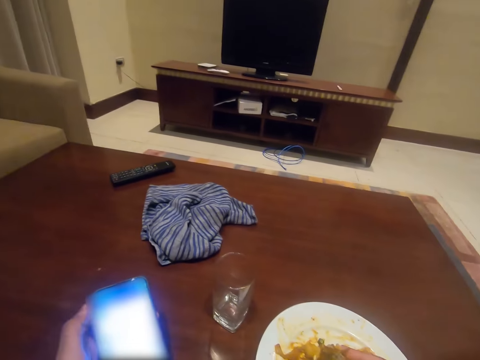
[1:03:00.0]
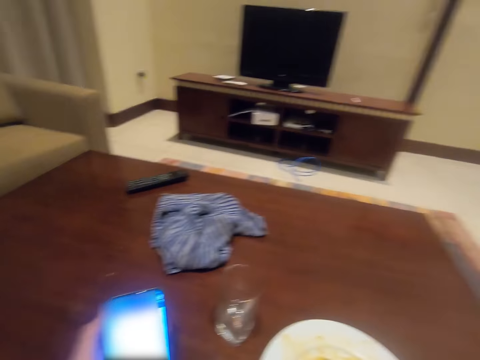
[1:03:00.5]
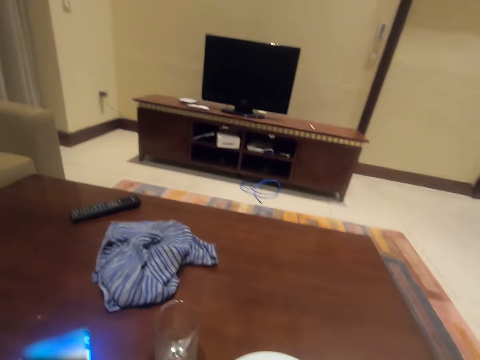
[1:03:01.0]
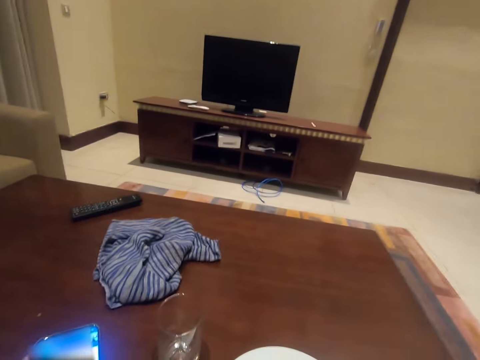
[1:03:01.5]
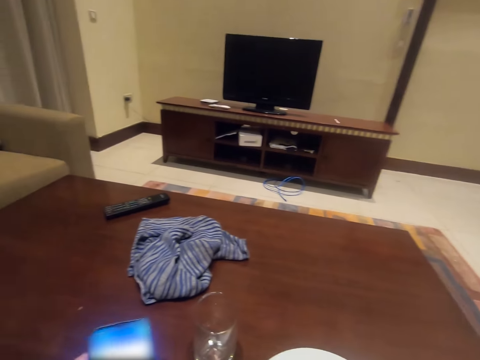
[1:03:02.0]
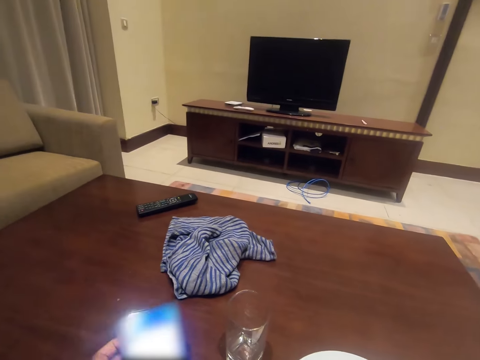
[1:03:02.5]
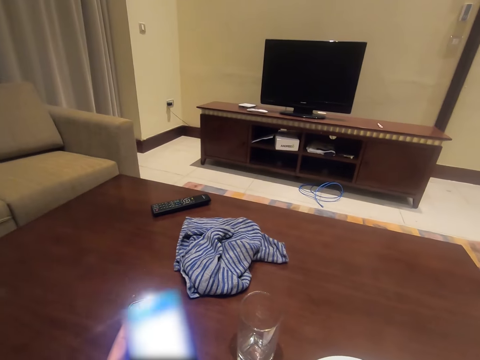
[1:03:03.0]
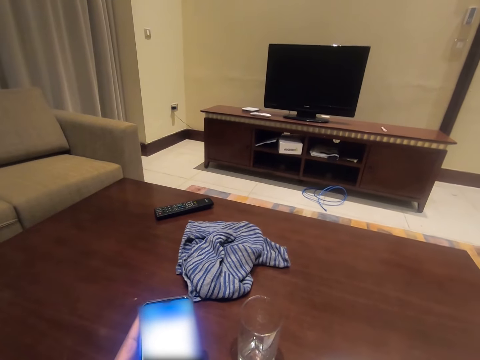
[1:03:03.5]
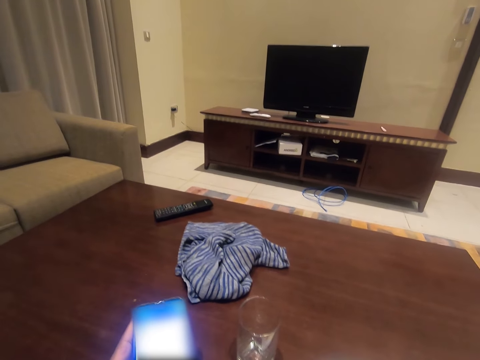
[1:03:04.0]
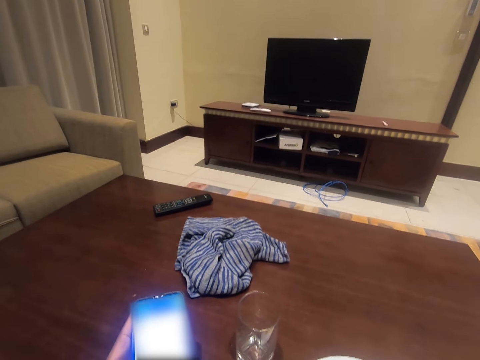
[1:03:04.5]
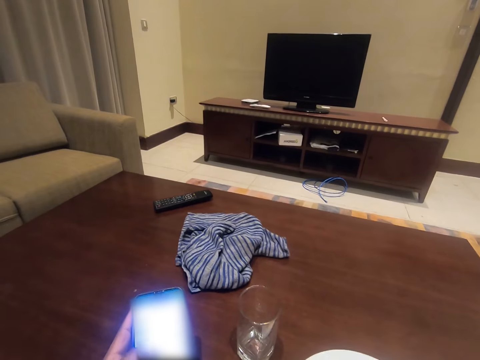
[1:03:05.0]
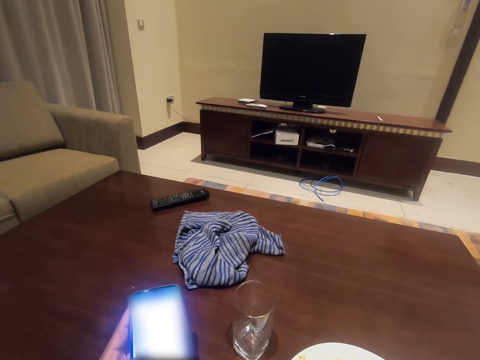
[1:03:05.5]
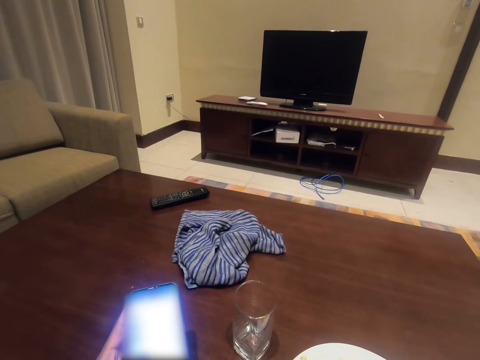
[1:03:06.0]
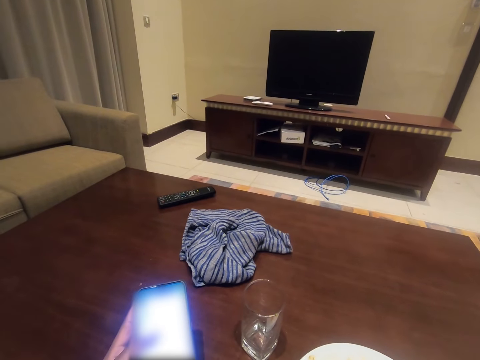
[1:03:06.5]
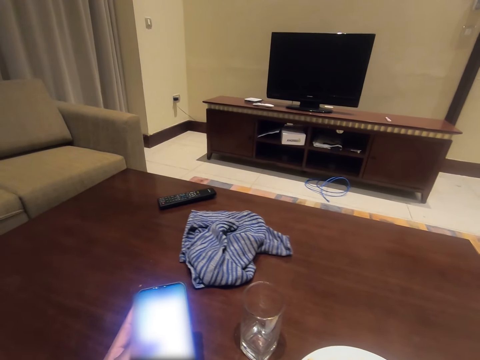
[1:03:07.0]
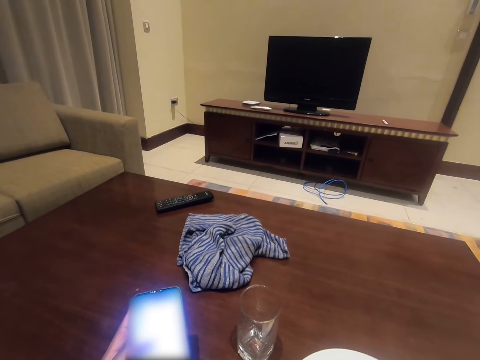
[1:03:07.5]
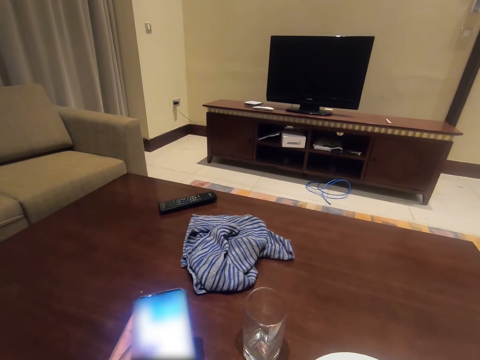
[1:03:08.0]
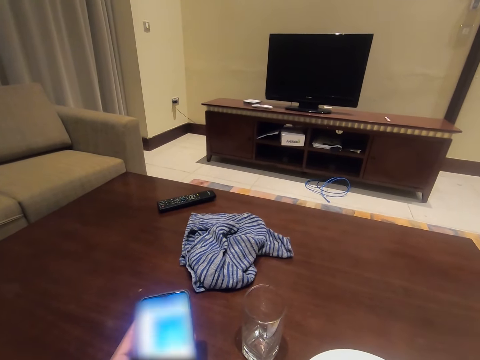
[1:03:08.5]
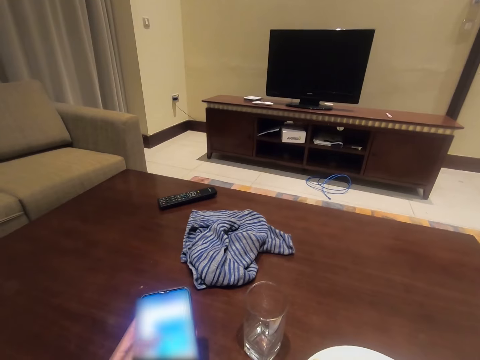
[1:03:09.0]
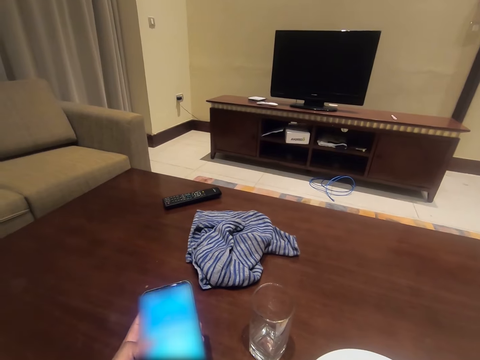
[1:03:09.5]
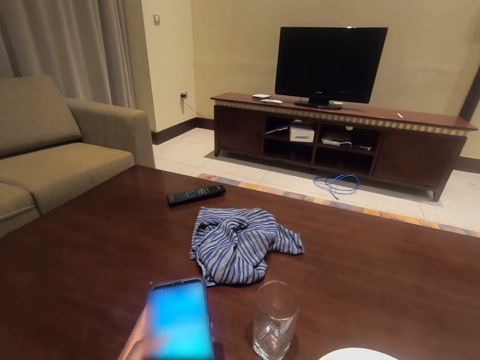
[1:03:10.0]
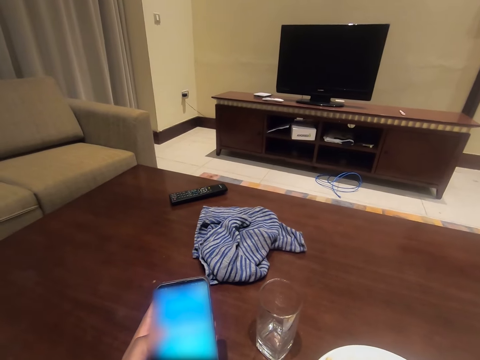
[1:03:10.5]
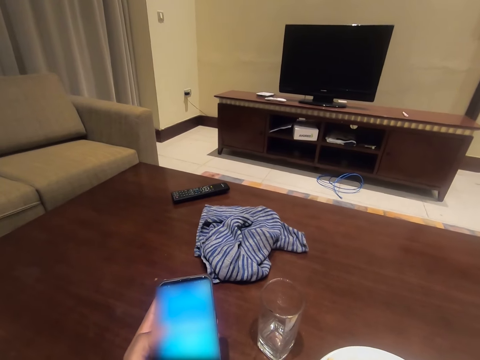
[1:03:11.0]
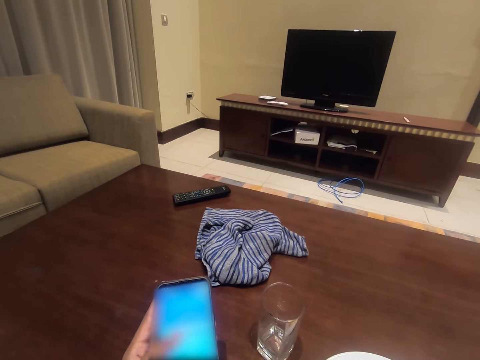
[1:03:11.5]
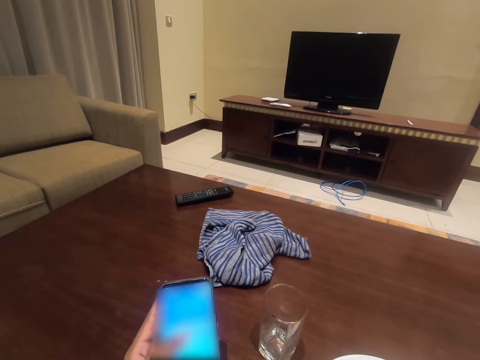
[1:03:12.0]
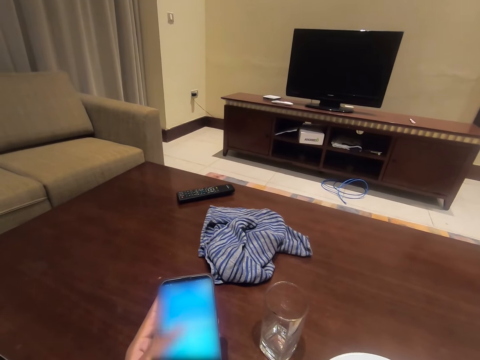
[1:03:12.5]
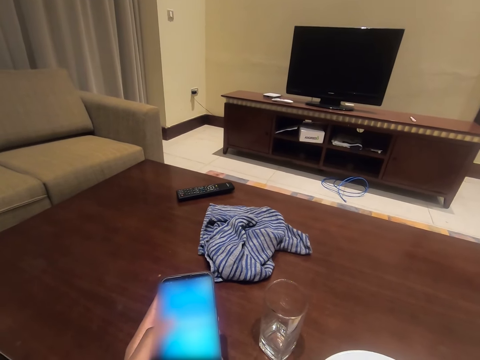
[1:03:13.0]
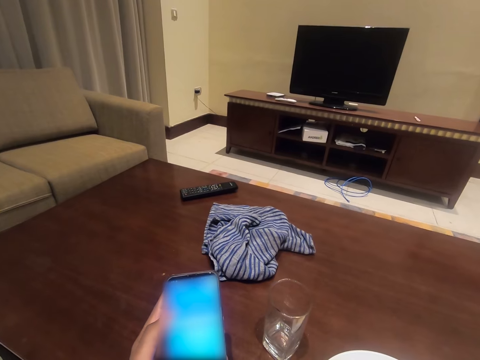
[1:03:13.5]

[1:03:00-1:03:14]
The camera wearer picks food from the plate. They operate a phone.

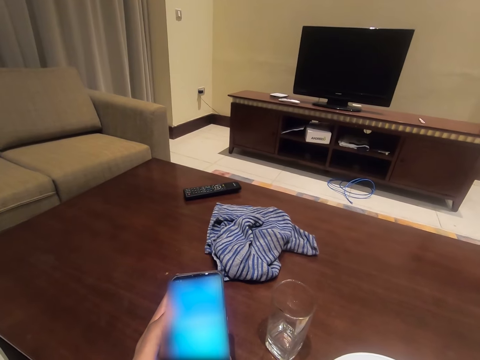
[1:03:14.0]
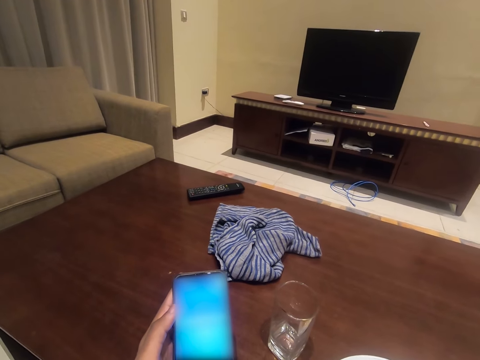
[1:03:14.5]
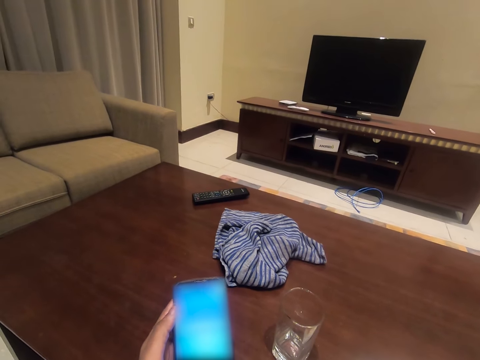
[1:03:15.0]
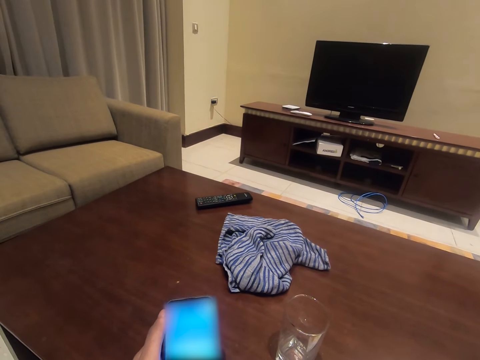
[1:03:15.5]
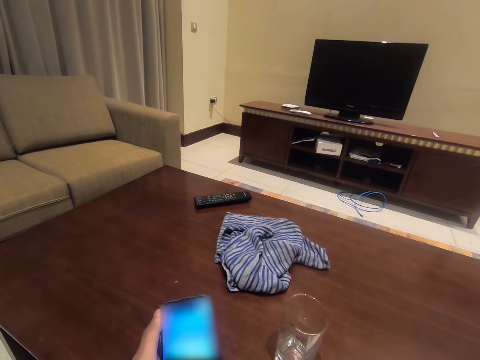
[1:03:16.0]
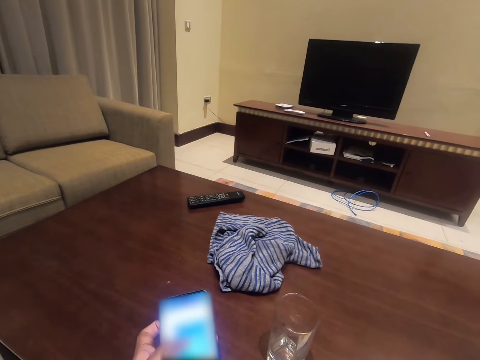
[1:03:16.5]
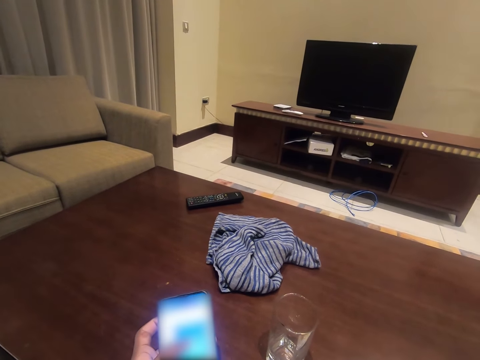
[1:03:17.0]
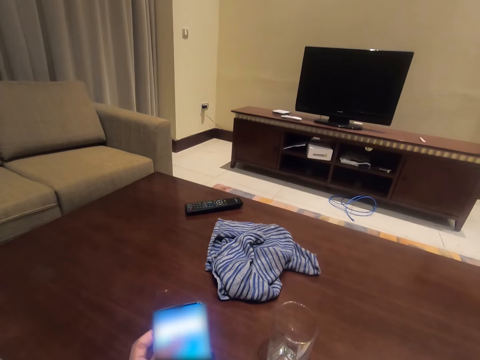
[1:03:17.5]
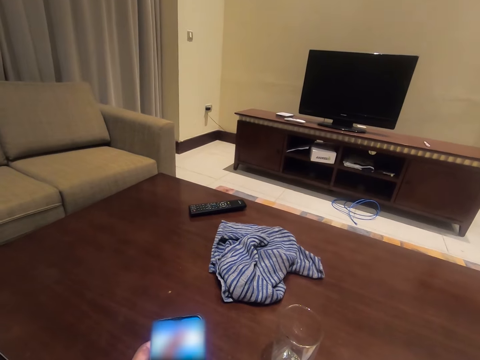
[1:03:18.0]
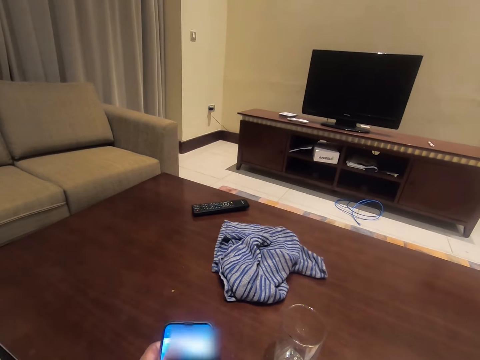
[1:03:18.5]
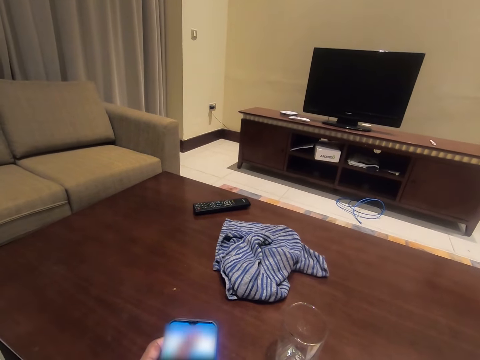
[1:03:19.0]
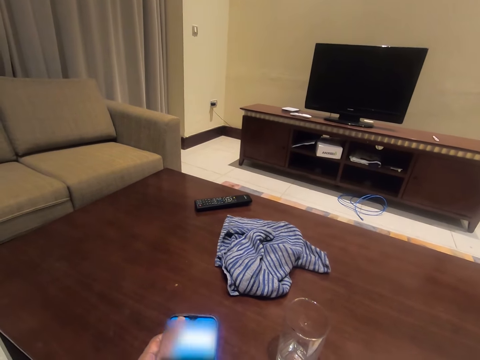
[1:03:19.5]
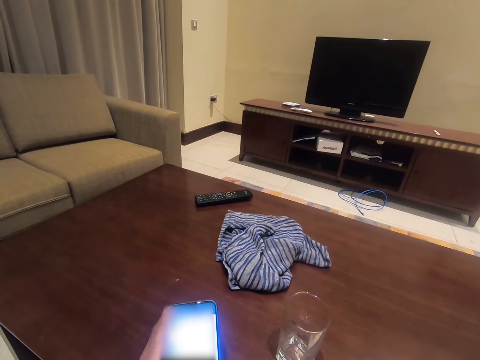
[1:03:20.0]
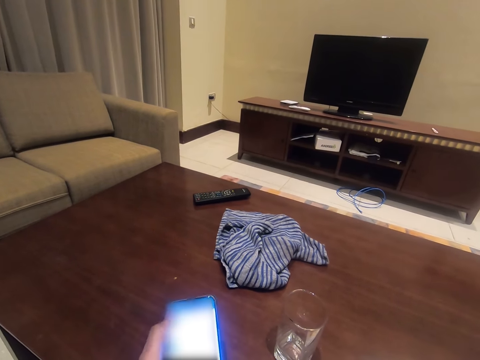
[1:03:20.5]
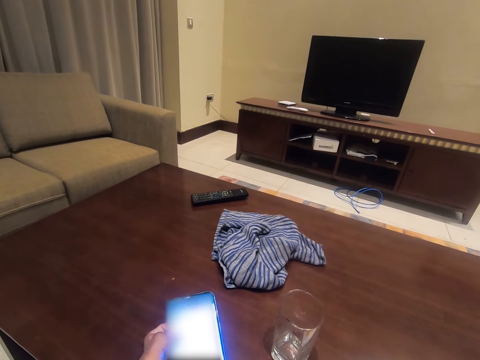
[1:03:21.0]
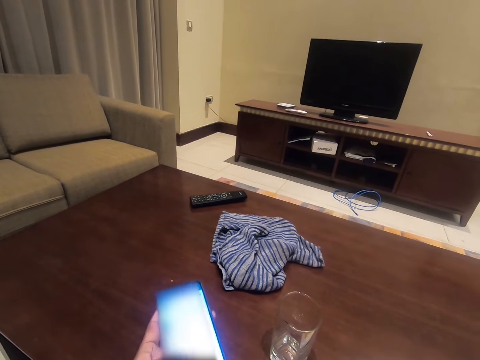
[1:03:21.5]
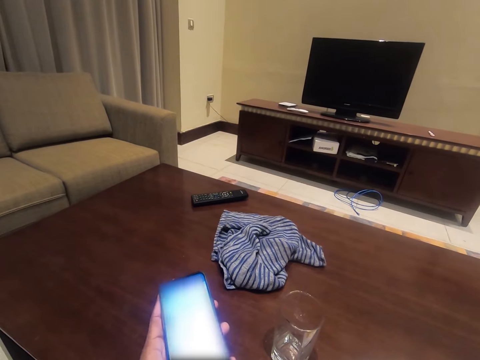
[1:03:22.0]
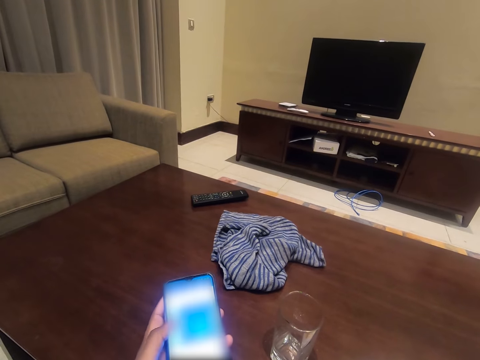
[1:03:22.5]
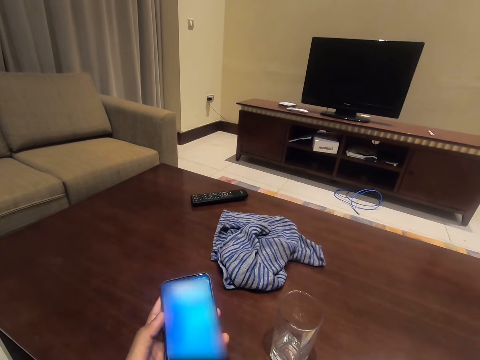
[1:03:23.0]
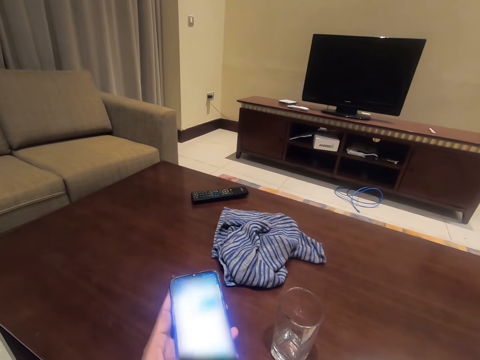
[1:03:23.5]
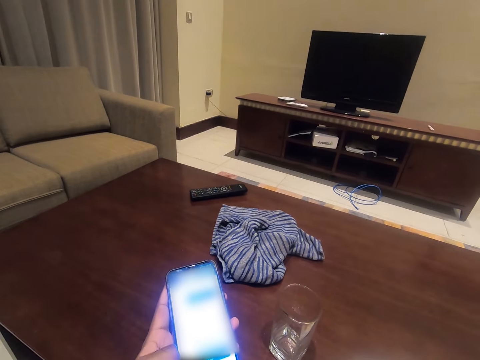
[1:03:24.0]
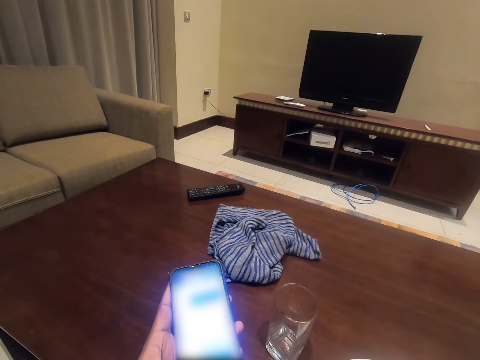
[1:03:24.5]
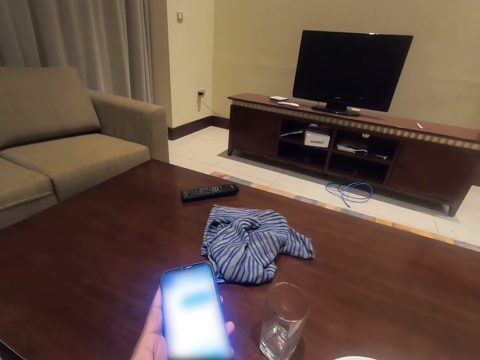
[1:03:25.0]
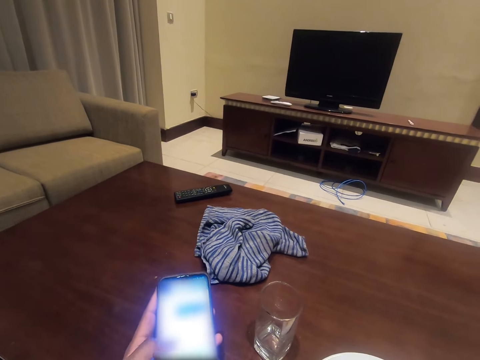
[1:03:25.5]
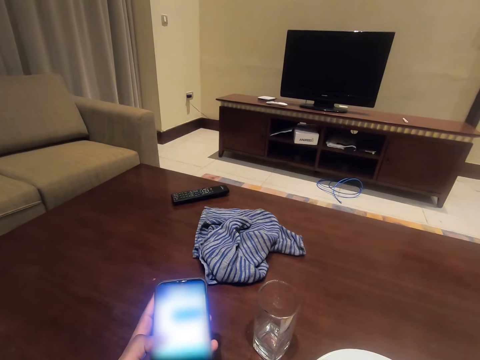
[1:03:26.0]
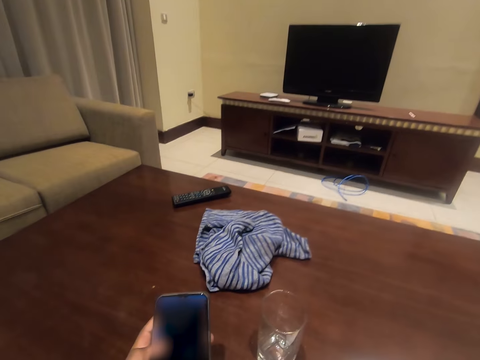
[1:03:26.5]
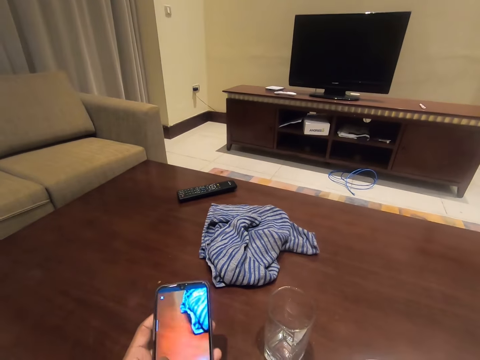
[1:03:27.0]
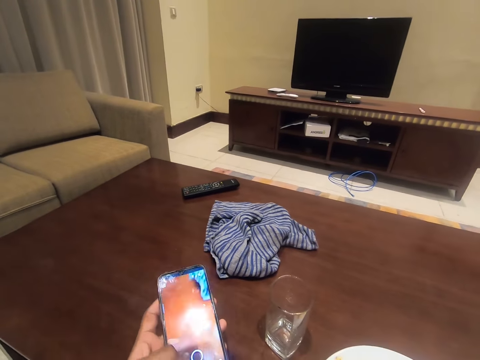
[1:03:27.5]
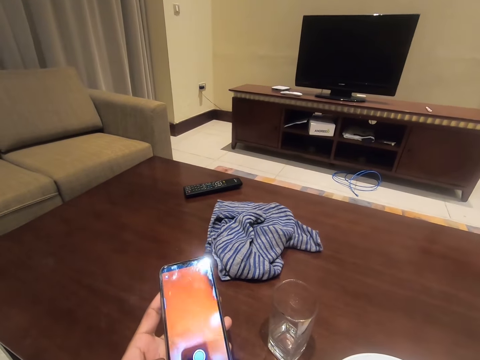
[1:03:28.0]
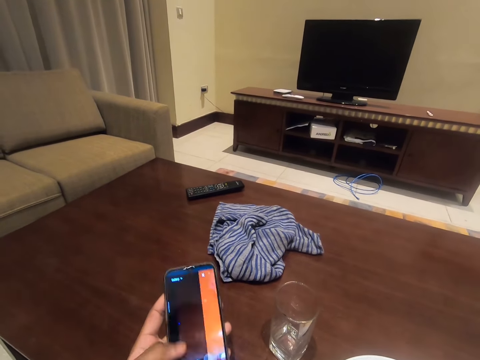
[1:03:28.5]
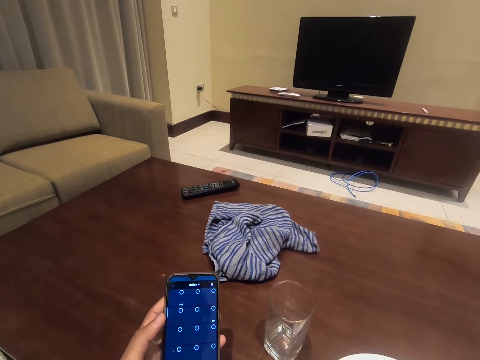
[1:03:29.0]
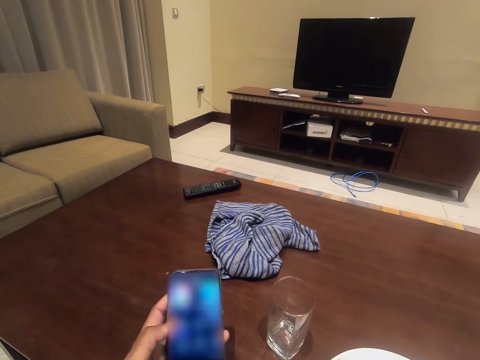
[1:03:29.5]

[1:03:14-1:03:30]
The camera wearer operates a mobile phone. He makes a humming sound. He presses the phone with his left hand.
